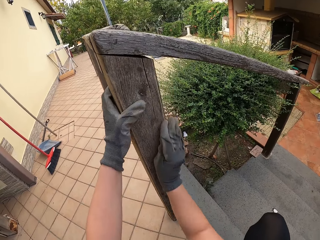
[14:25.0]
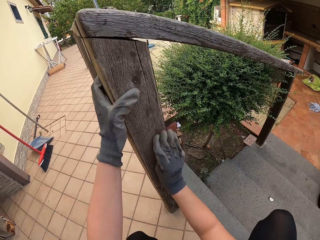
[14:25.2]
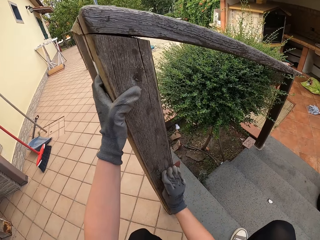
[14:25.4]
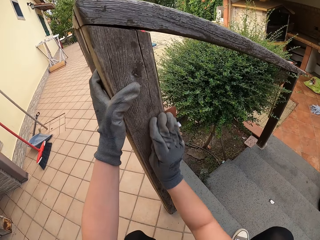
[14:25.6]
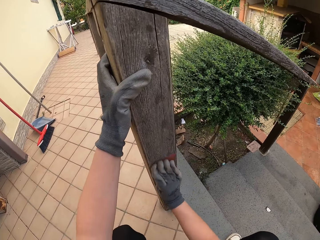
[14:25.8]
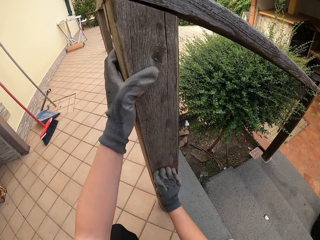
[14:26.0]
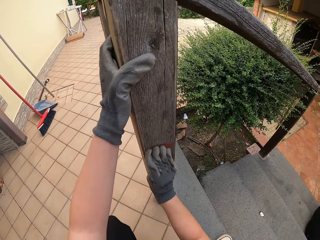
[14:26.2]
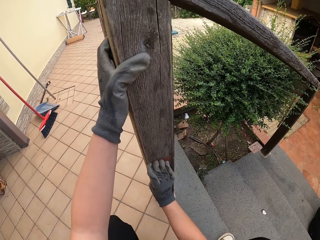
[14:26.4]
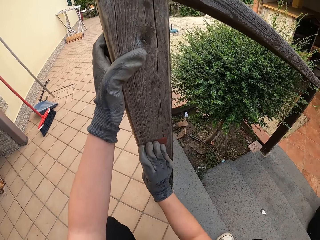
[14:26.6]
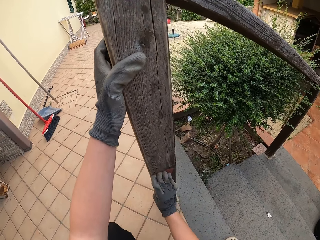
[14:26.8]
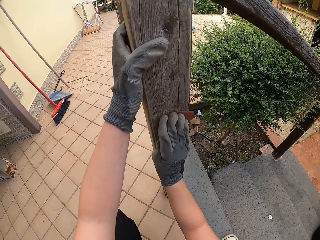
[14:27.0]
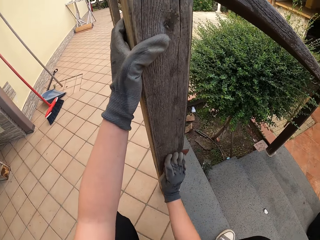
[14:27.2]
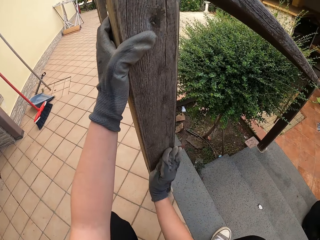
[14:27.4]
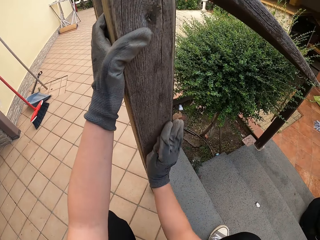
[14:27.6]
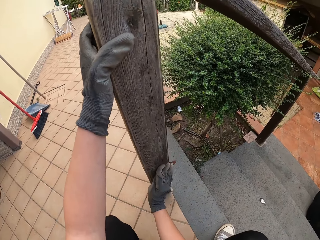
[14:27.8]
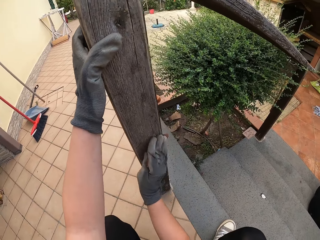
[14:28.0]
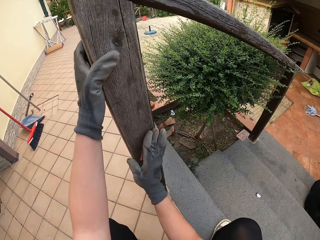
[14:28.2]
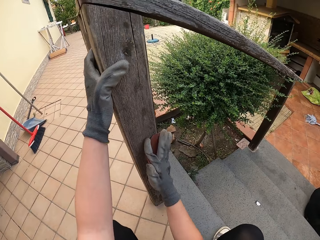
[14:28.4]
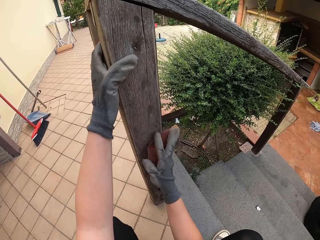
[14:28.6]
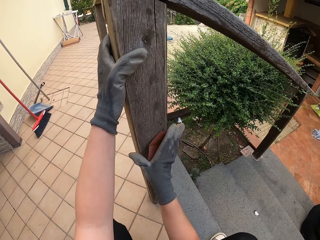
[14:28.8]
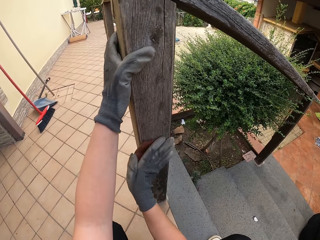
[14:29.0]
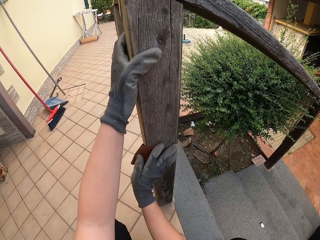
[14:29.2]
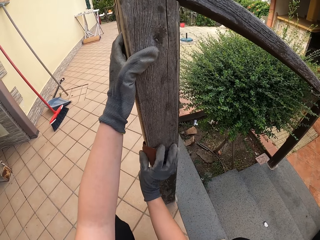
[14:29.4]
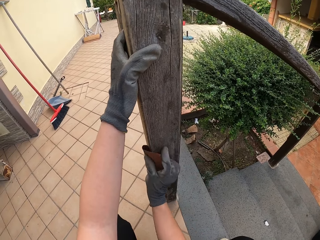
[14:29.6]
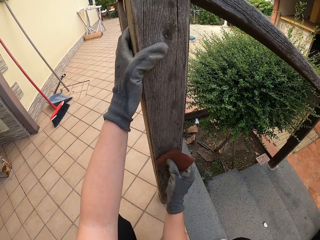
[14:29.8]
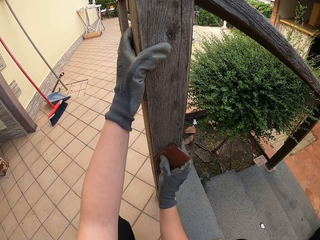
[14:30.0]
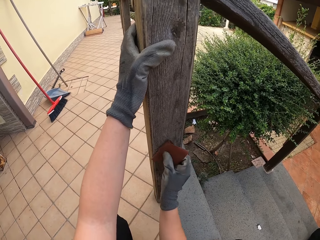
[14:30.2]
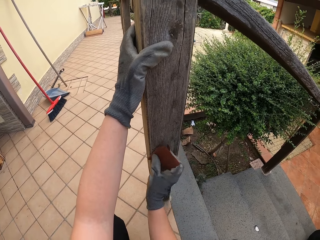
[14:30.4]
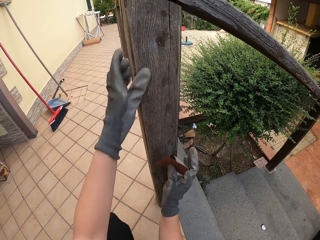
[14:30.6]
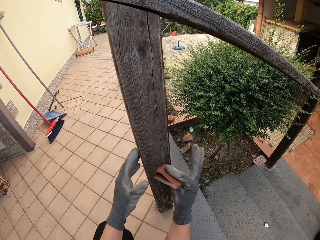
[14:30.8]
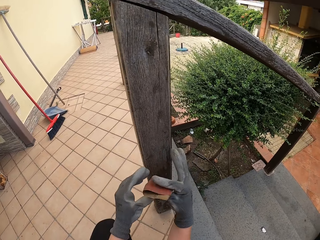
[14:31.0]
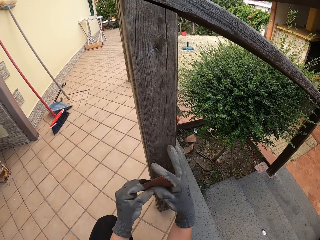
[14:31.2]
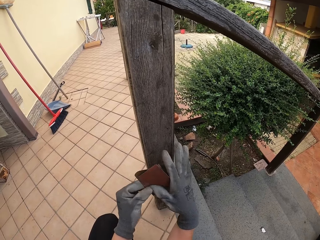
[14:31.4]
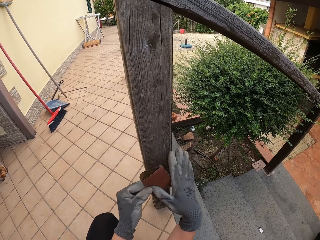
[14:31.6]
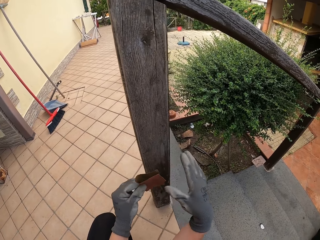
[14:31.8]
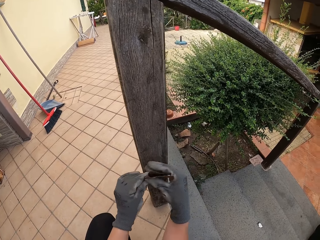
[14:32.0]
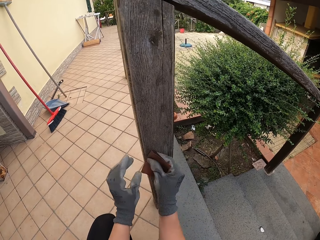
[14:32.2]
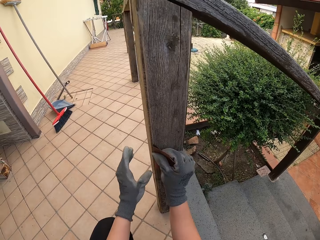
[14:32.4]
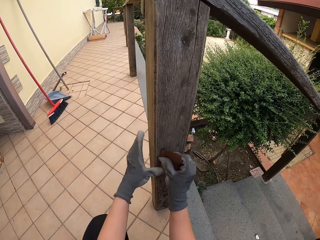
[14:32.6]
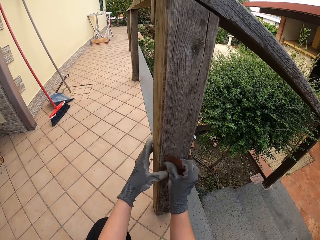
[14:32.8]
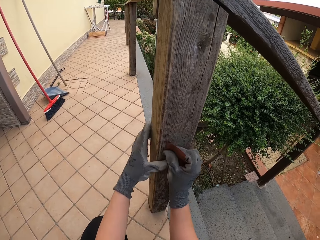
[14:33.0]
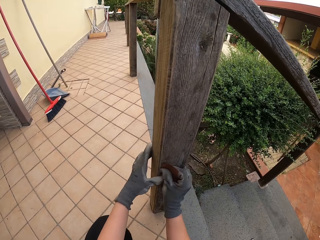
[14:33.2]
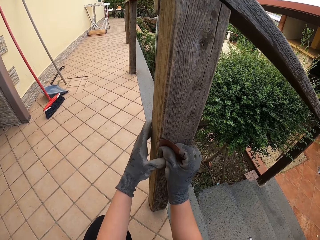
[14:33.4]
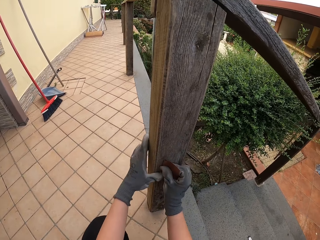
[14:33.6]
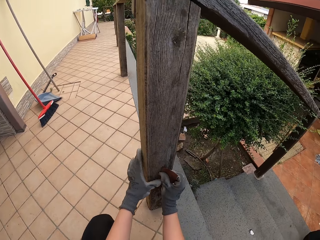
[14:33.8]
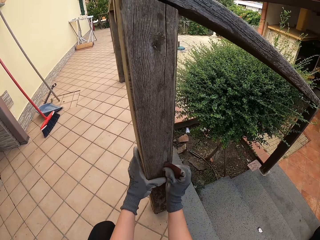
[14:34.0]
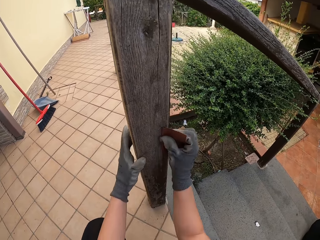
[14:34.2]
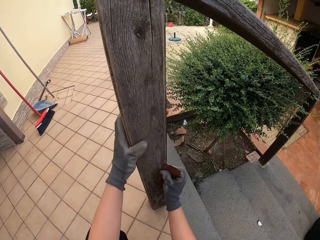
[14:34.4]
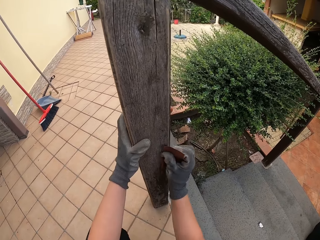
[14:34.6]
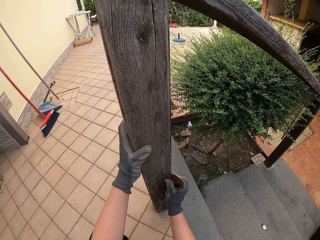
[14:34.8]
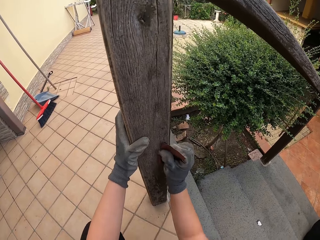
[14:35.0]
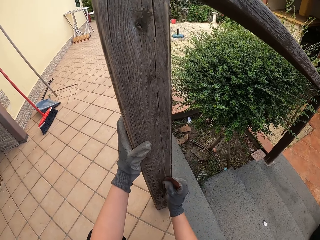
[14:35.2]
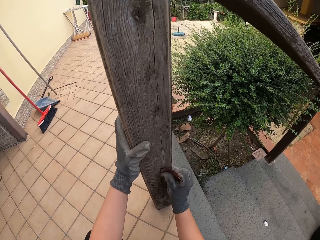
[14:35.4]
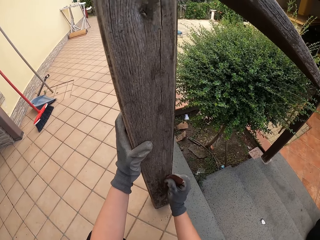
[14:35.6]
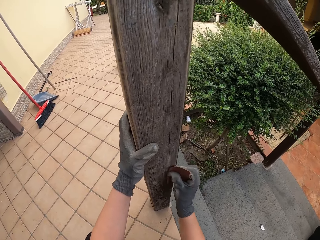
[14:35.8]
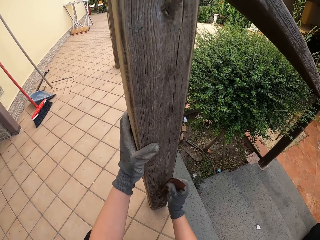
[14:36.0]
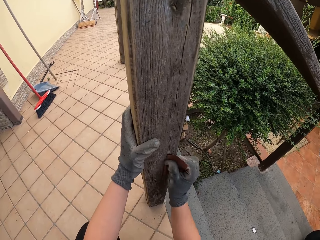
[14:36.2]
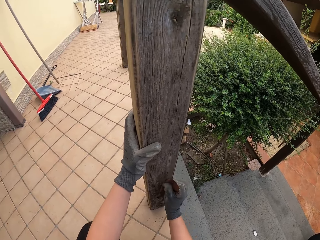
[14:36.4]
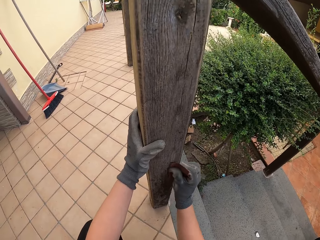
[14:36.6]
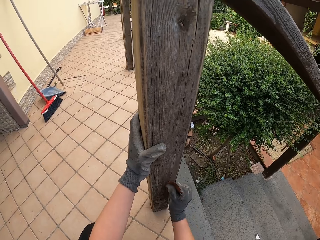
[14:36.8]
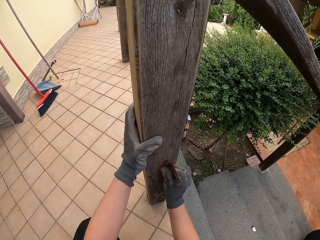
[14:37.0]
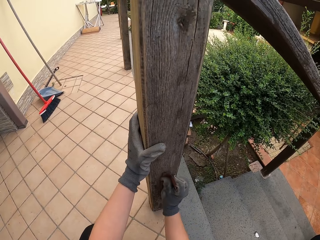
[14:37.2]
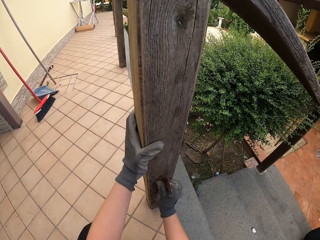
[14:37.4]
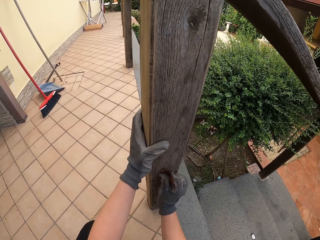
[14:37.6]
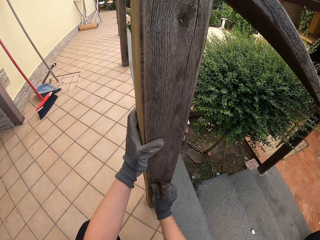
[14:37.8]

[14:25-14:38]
The camera wearer holds the wooden rail. They hold the sand paper with the other hand. They hold the sand paper. They smoothen the wooden rail.

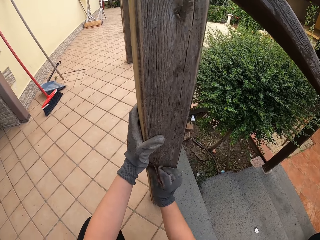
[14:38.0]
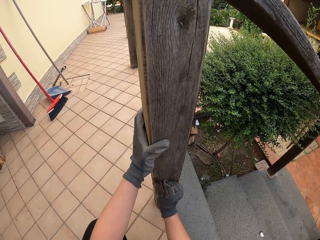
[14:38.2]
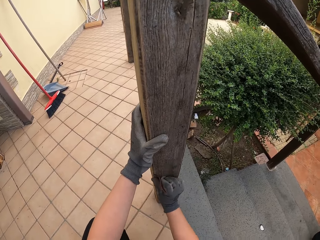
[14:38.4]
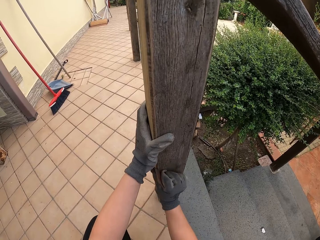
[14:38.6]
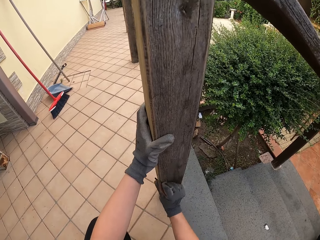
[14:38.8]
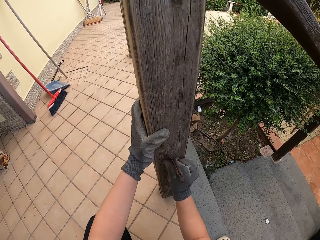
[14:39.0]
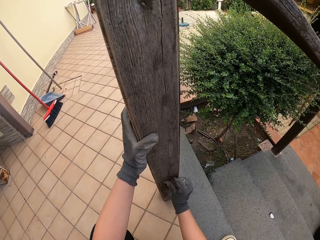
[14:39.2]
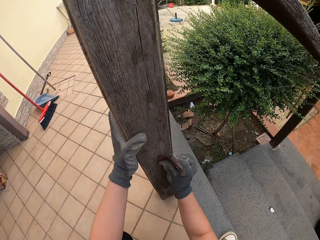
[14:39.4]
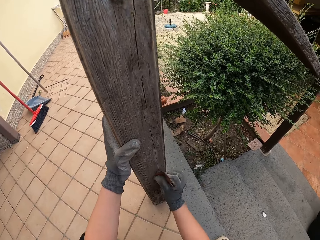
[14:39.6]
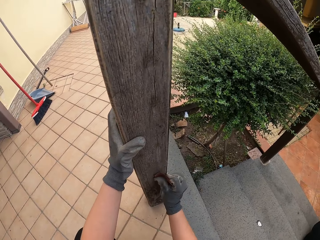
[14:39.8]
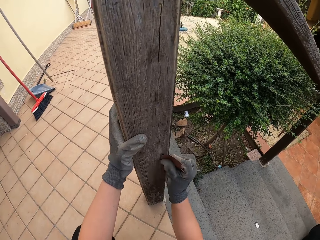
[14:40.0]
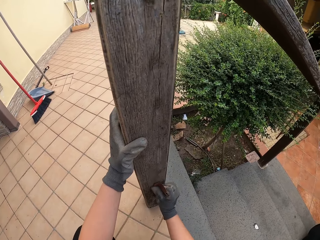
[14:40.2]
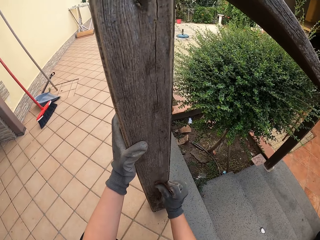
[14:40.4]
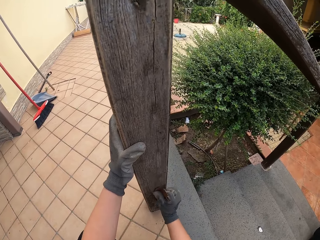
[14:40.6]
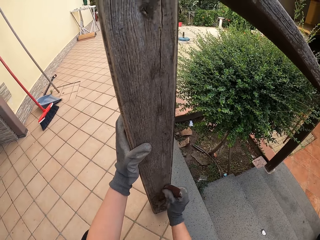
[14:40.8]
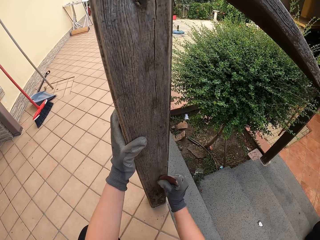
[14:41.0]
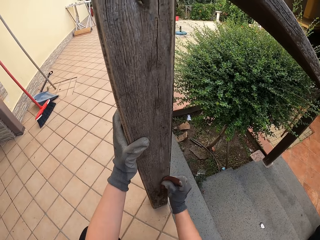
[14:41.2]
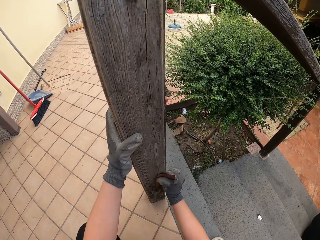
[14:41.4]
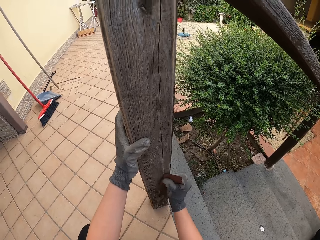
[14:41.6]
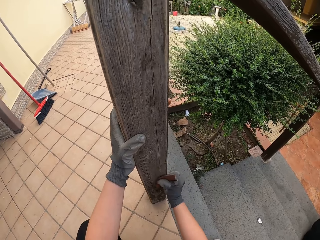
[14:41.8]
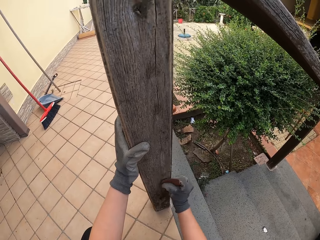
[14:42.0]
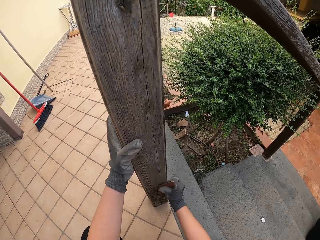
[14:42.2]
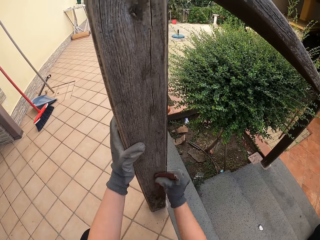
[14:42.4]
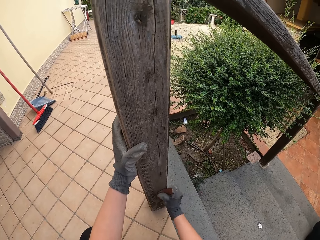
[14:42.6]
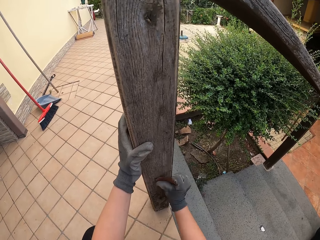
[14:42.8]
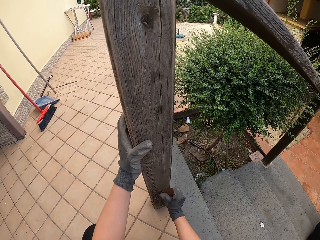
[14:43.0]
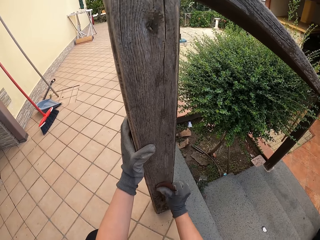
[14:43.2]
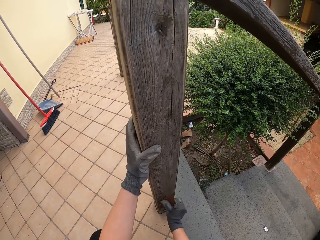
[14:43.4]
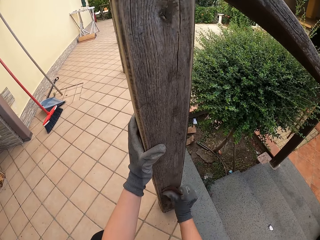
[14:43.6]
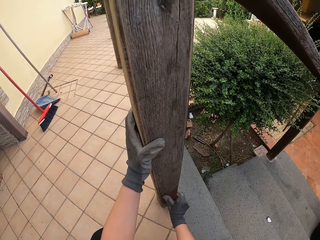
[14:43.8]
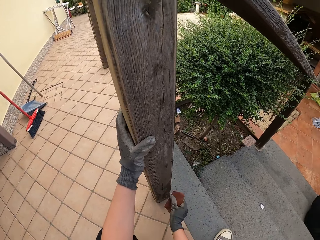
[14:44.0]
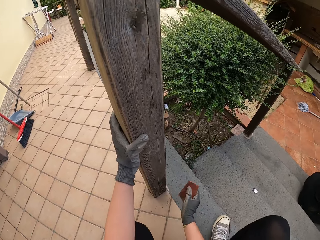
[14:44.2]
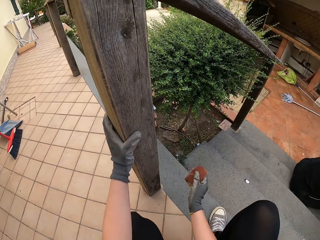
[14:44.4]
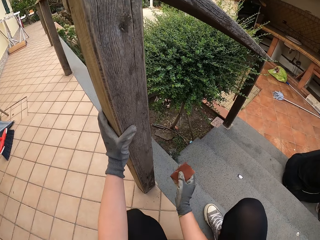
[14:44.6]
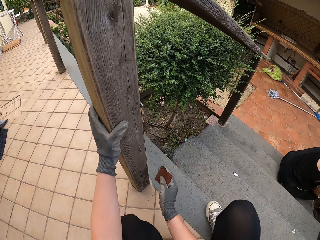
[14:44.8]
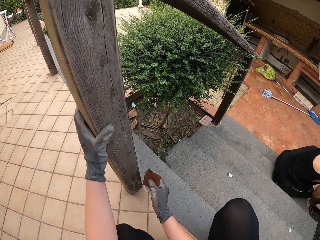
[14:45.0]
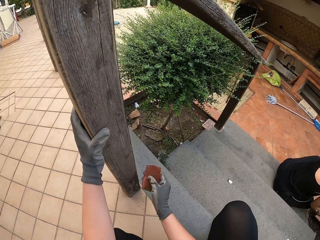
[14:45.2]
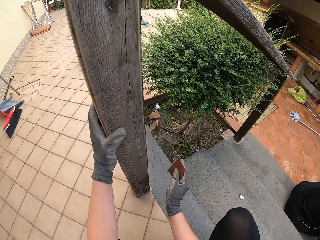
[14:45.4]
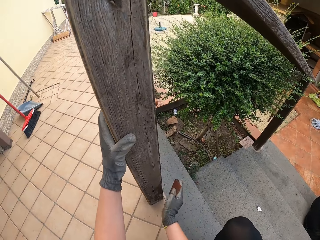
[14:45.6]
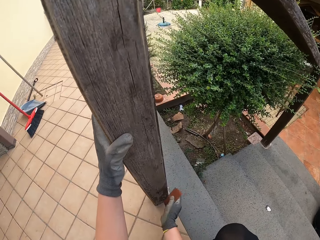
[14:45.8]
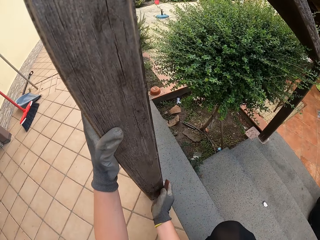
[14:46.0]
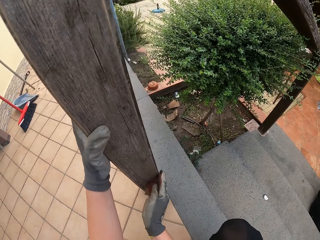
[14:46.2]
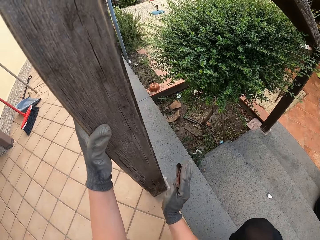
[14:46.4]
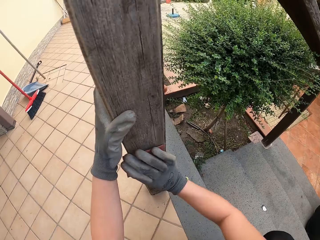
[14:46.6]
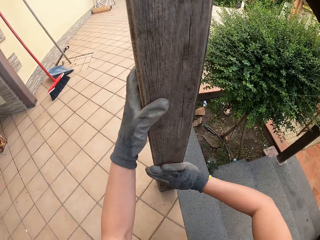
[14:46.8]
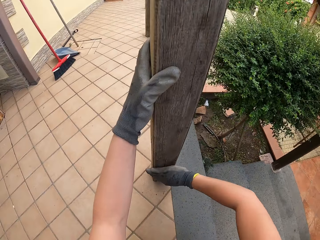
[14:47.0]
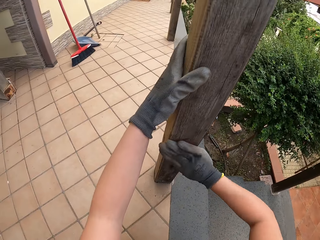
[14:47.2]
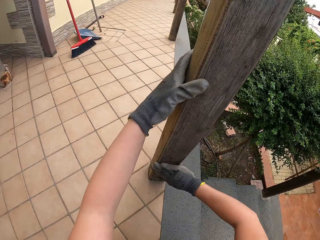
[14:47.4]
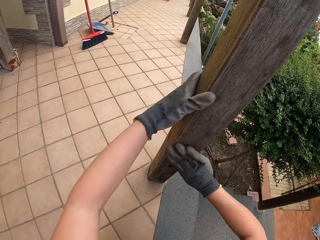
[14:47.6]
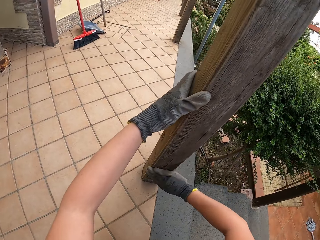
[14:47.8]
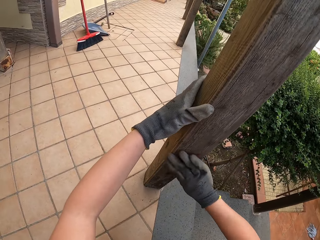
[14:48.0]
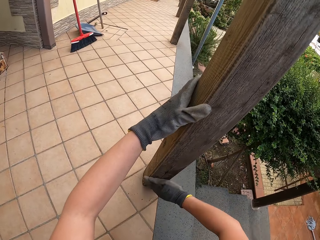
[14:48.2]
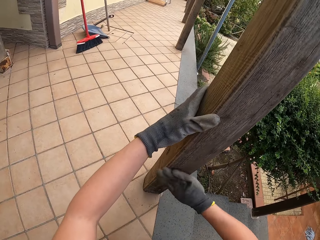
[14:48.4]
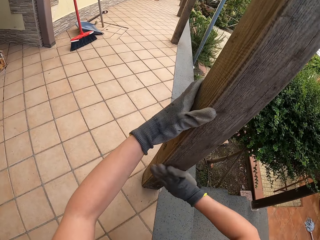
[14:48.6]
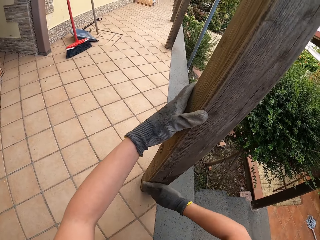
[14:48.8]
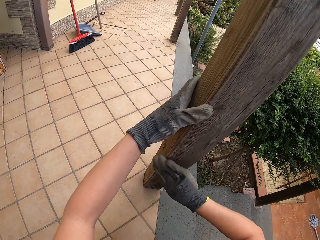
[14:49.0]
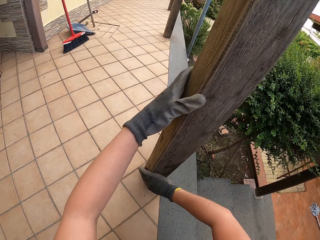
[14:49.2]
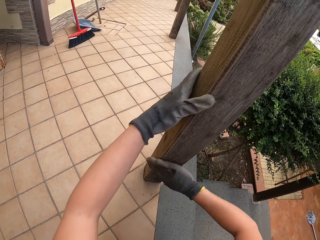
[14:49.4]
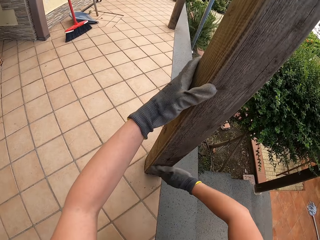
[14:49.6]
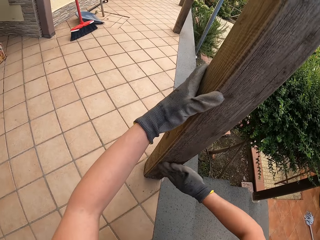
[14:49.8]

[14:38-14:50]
A woman sits on the stairs. The camera wearer moves his legs on the stairs. He smoothens the wooden rail.
